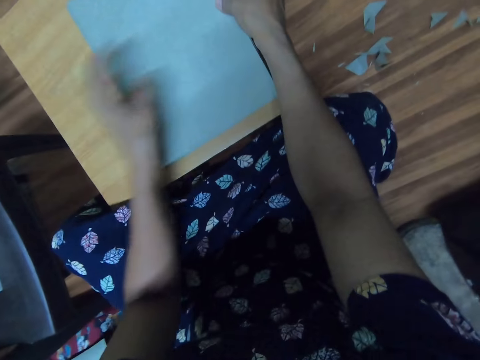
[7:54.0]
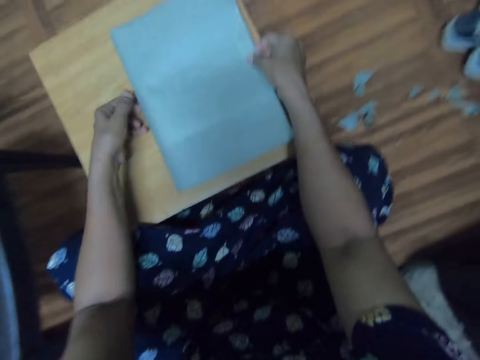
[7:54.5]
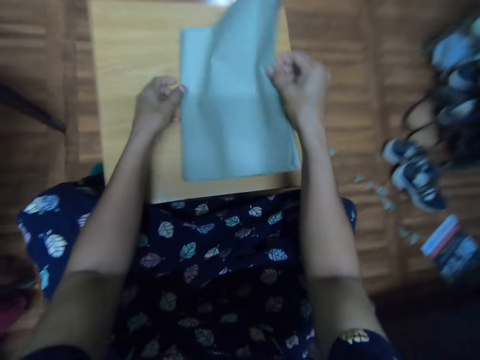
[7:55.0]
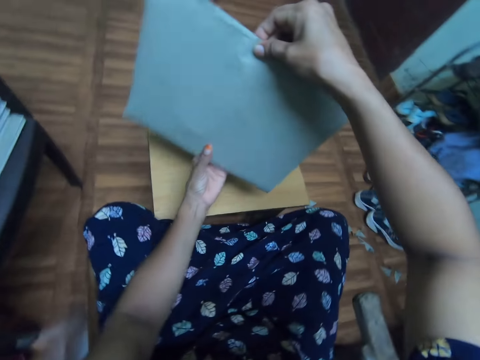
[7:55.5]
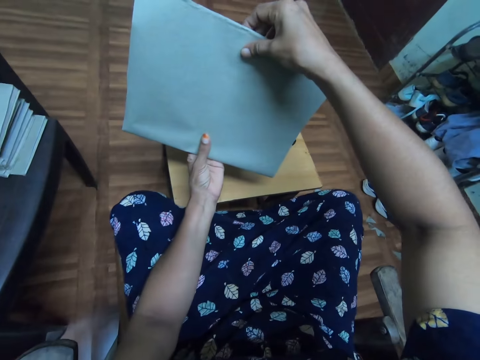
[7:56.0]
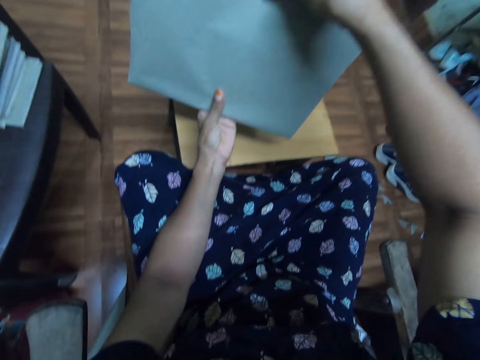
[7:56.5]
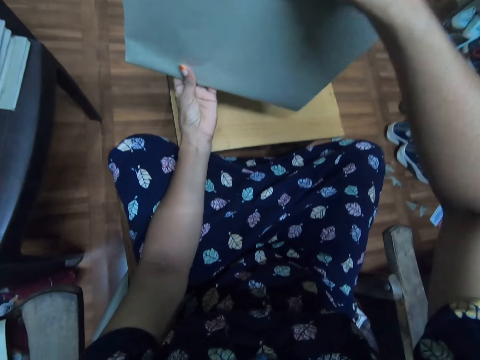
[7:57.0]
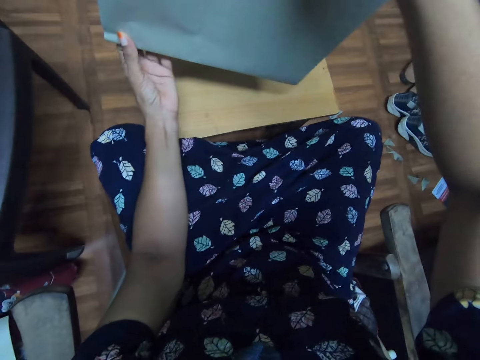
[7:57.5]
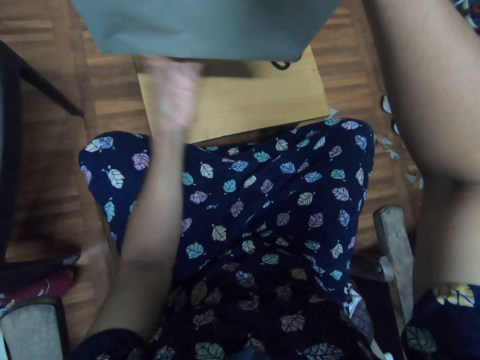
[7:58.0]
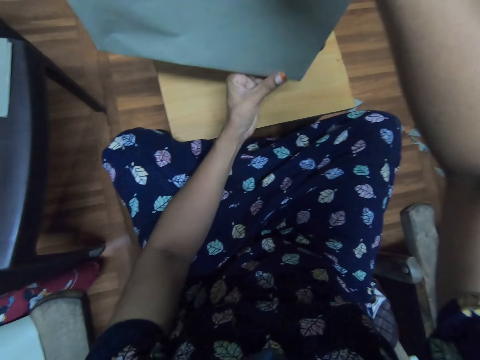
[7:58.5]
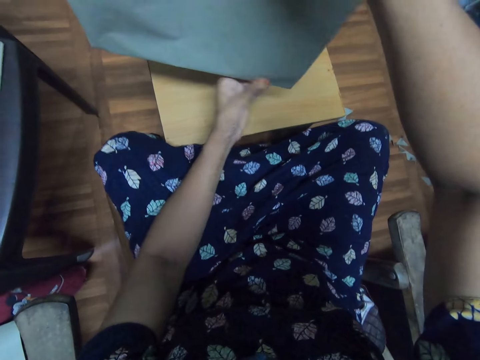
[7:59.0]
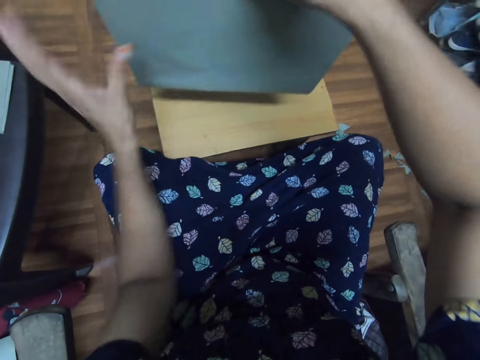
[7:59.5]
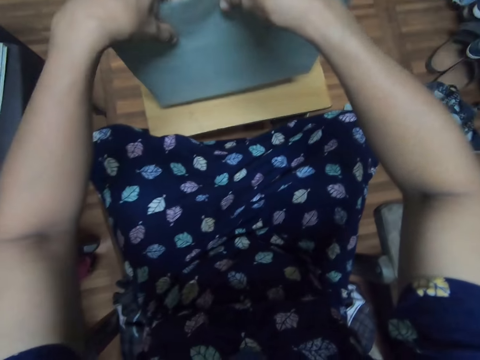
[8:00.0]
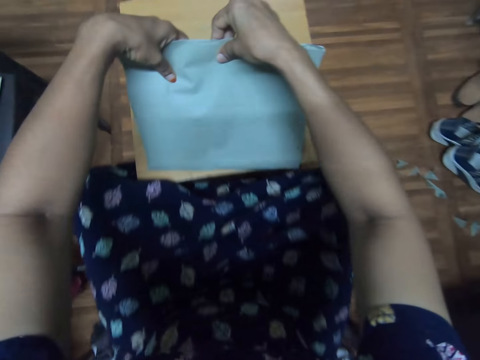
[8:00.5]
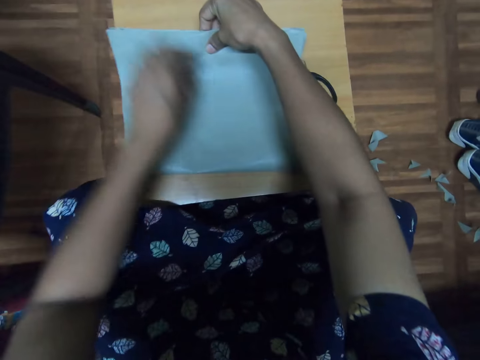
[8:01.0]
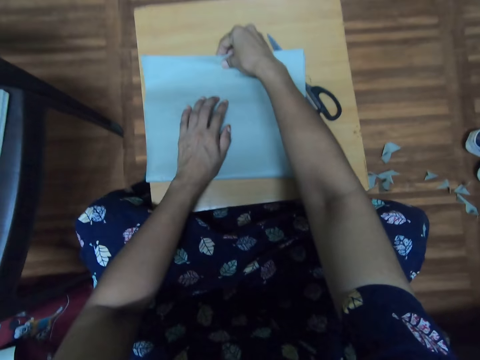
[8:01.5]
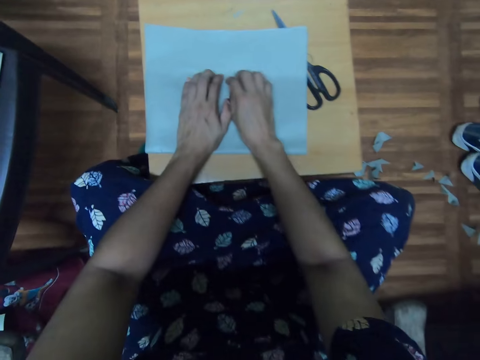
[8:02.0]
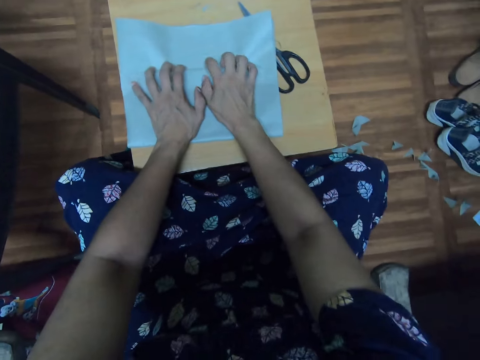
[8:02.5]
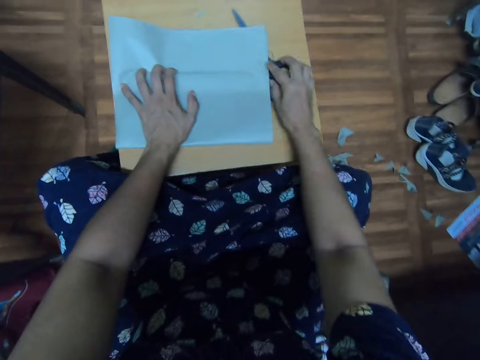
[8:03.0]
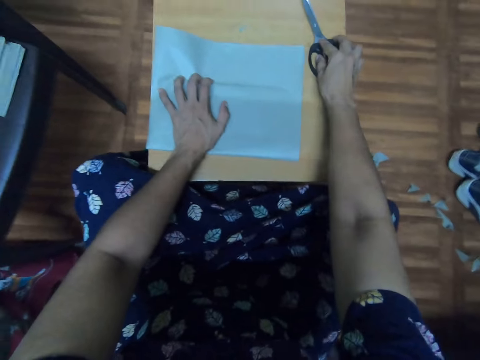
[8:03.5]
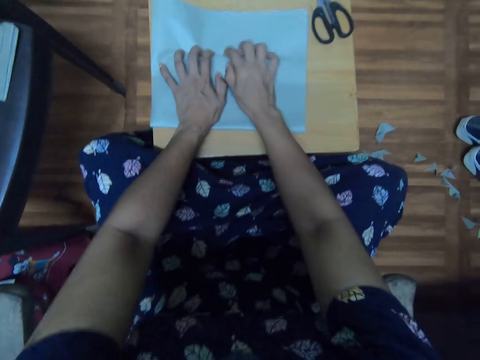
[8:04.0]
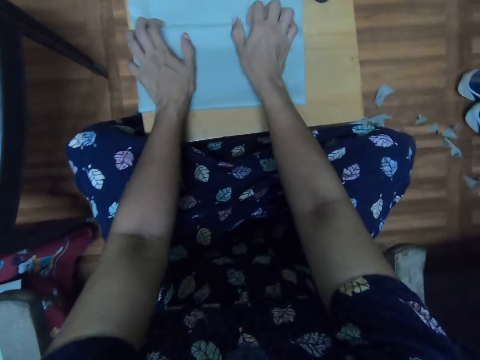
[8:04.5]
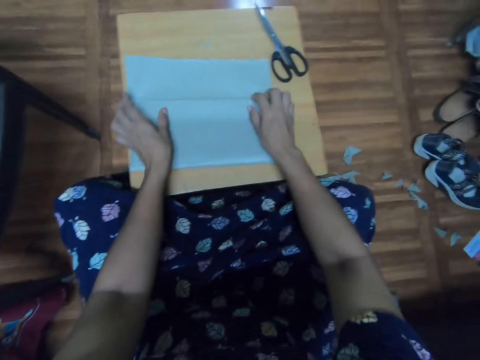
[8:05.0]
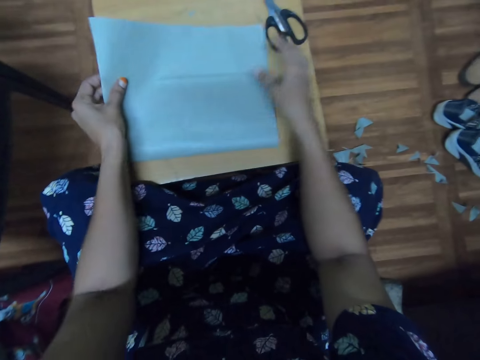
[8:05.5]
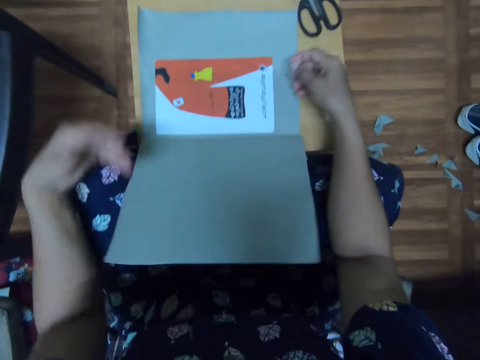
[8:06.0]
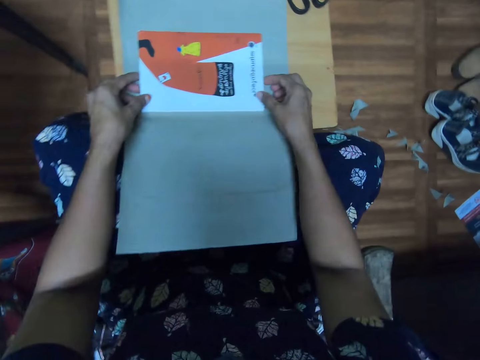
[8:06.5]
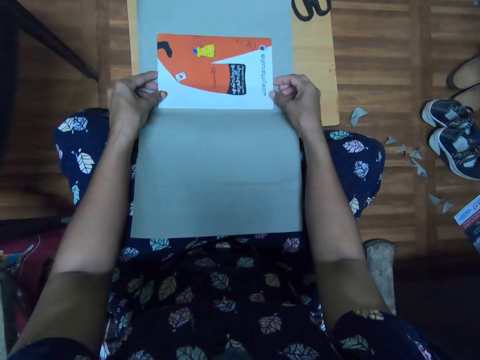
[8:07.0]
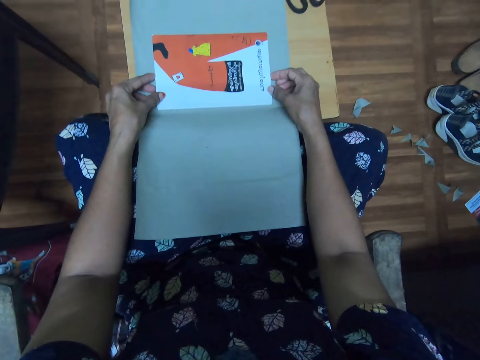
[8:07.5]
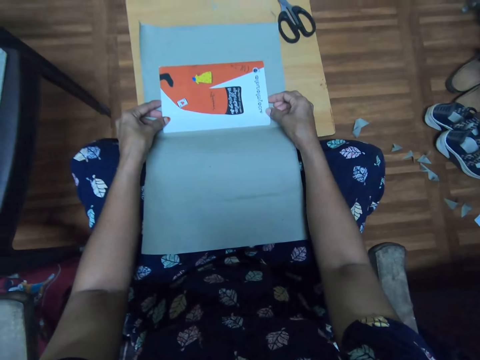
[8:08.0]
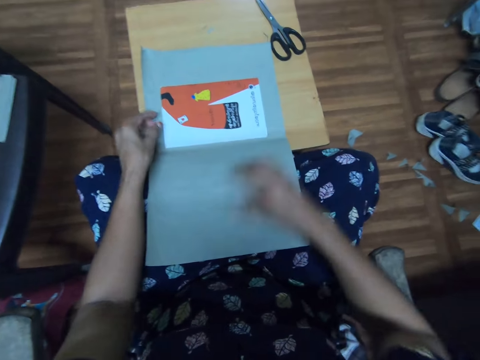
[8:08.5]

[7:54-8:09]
The camera wearer picks the cover from the table. They lift the book. They touch the cover. They put the cover on the table. They drop the book. They place a hand on the book. They spread the cover on the book. They move a hand on the book. They move the scissors on the table. They spread the cover on the book. They move a hand on the book. They unfold the cover. They touch the book. They look at the book.

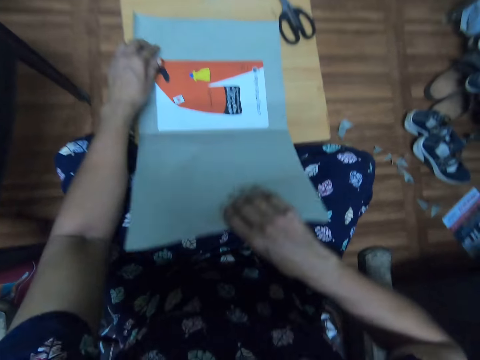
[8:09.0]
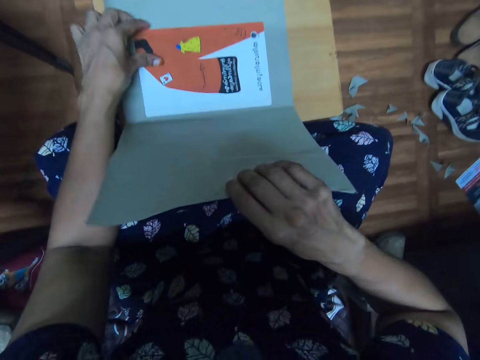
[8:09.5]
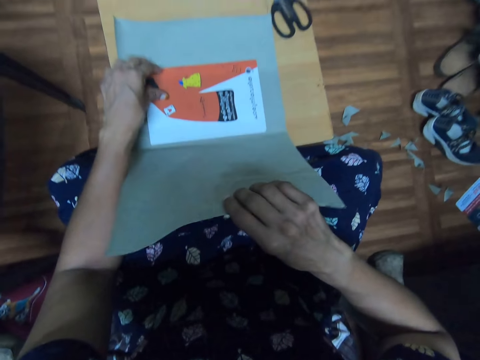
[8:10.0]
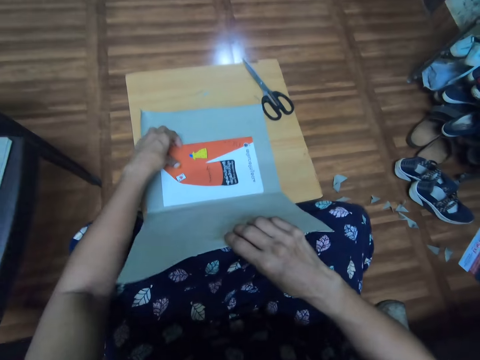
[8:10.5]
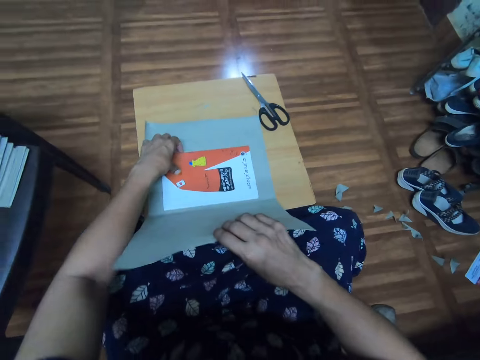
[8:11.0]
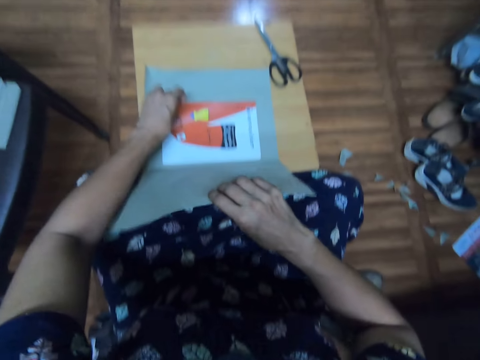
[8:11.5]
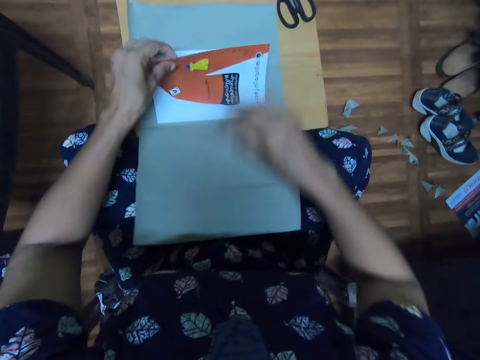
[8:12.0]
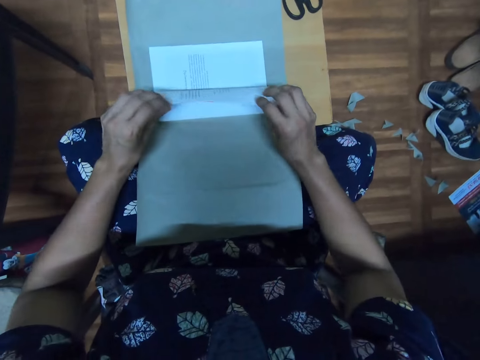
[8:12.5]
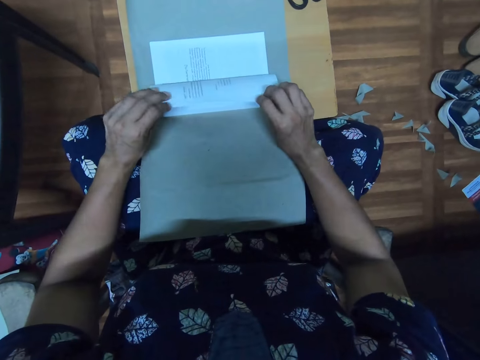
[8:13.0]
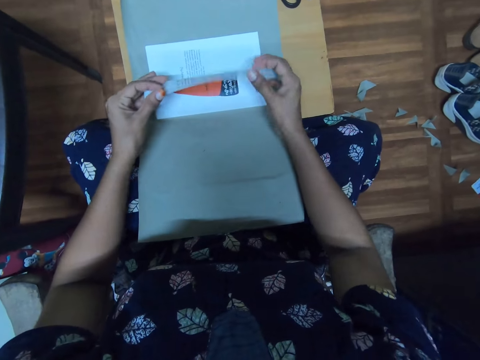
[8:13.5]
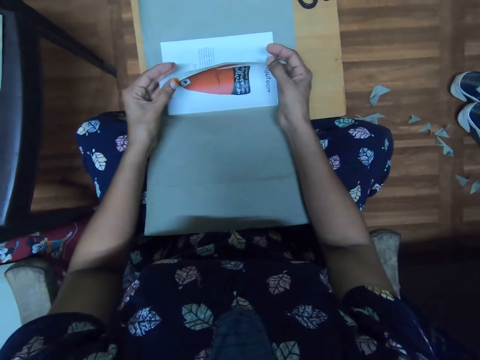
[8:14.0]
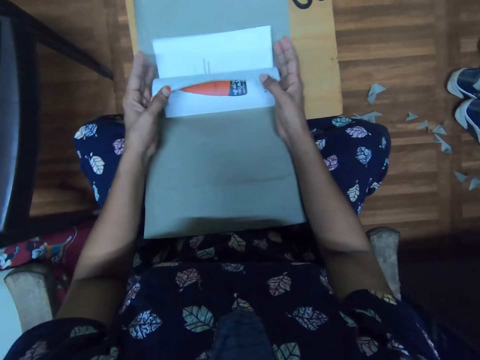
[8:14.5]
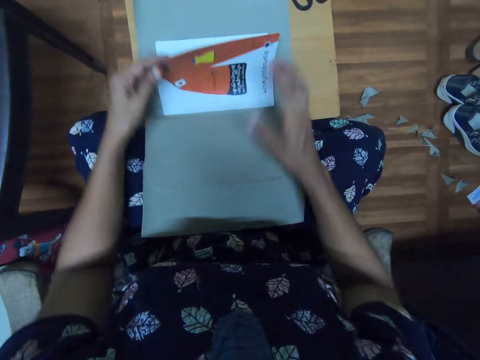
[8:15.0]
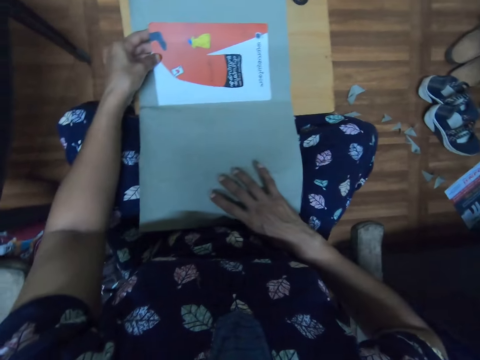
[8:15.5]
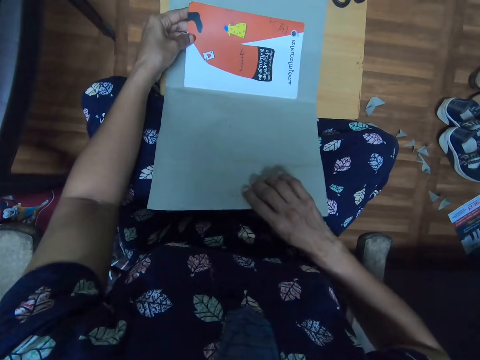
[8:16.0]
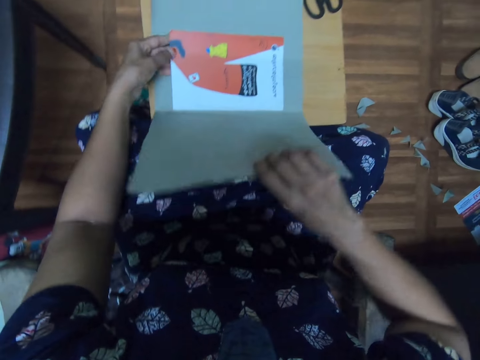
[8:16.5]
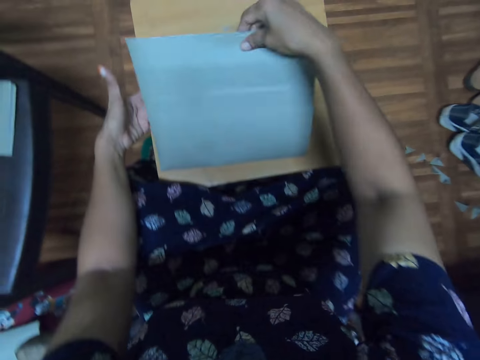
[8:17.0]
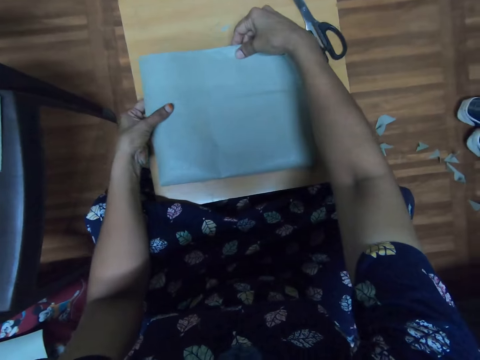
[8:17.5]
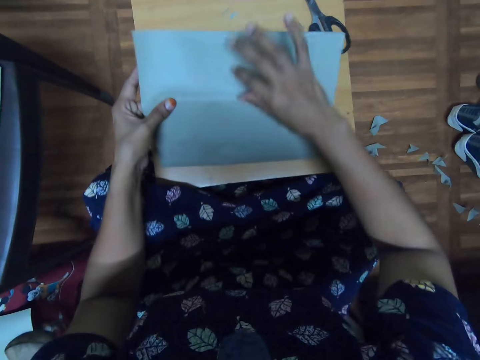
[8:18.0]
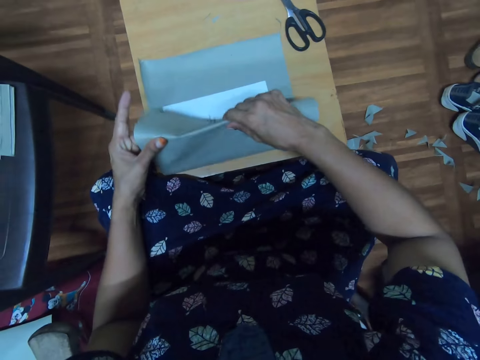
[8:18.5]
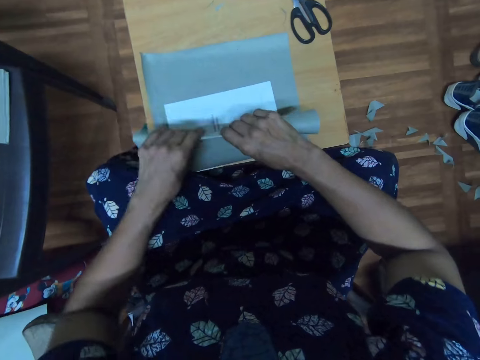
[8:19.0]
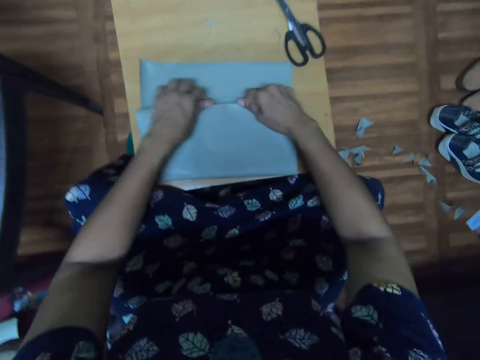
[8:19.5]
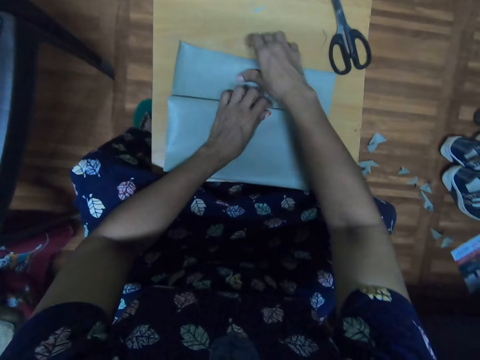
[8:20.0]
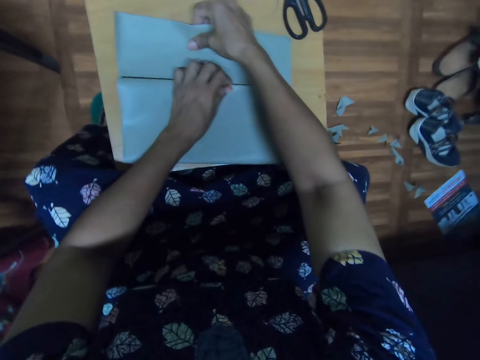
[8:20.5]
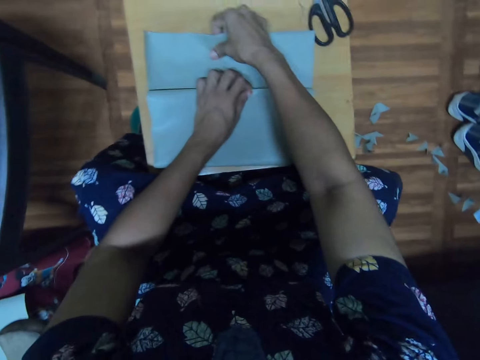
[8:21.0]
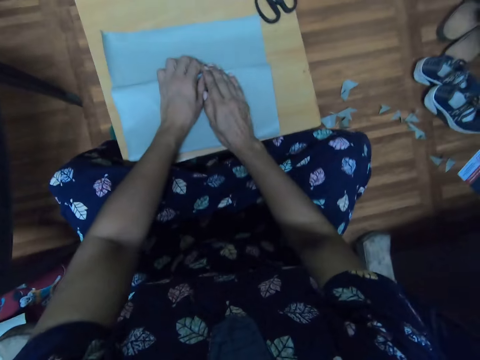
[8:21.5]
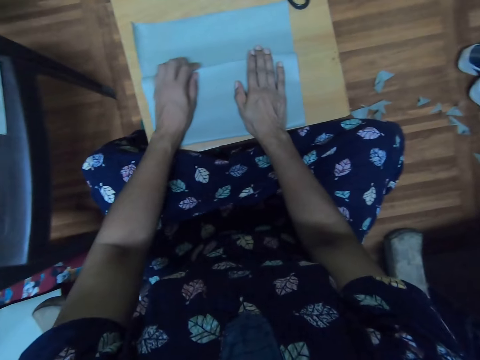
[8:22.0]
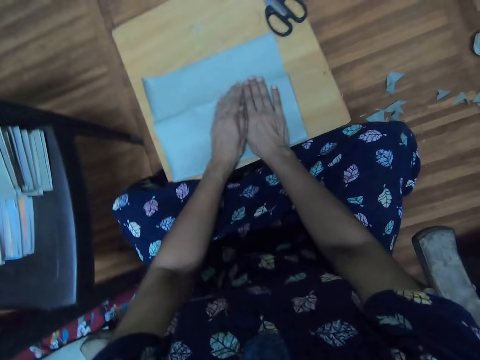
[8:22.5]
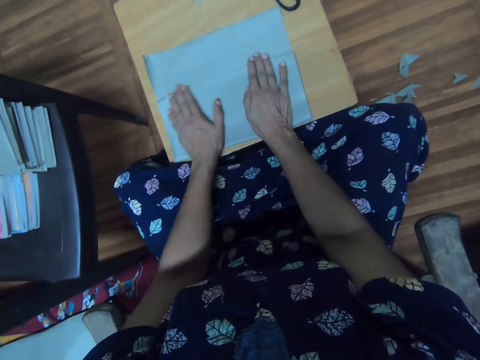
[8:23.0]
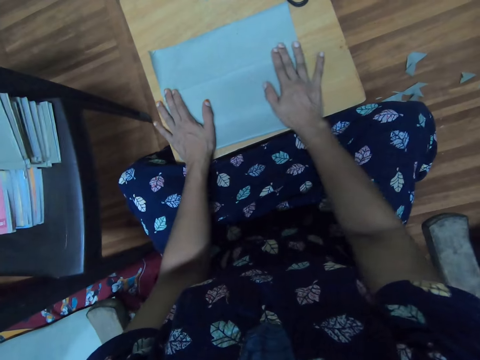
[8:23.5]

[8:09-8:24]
The camera wearer touches the cover. They close the cover. They open the book. They close the cover. They touch the cover. They fold the cover. They fold the cover again. They open the book. They close the book. They pull the cover. They touch the cover. They move the book. They move a hand on the book. They spread the cover on the book.
